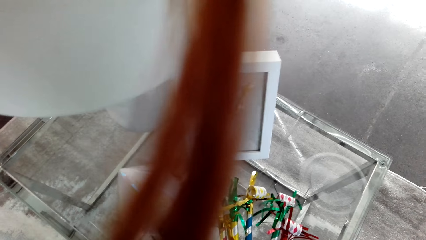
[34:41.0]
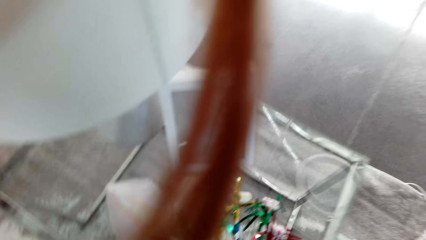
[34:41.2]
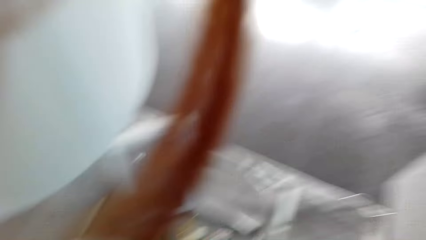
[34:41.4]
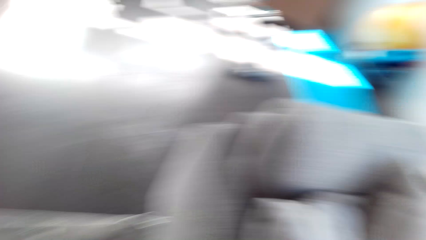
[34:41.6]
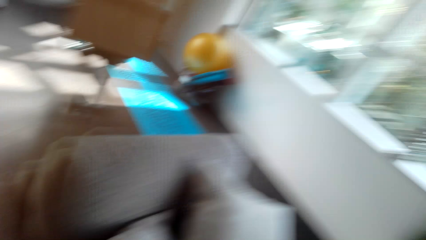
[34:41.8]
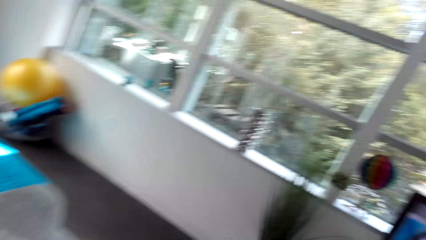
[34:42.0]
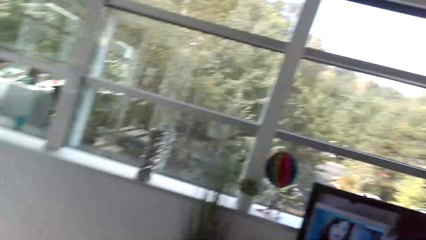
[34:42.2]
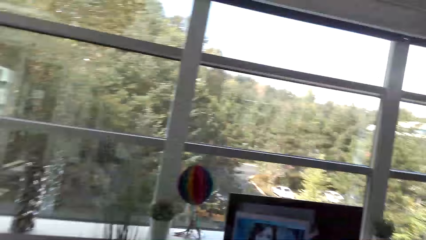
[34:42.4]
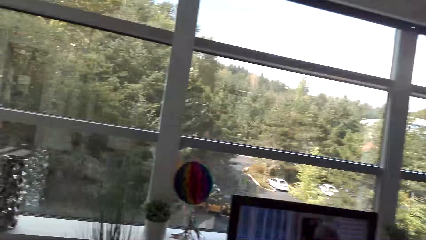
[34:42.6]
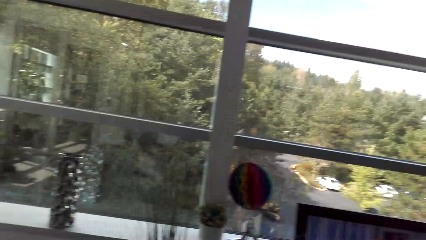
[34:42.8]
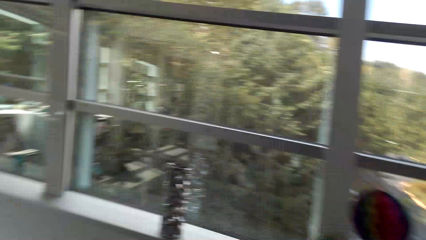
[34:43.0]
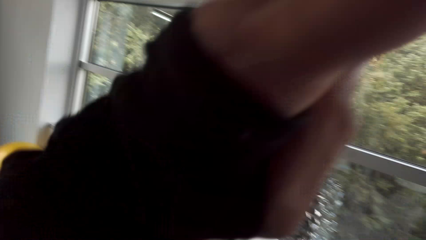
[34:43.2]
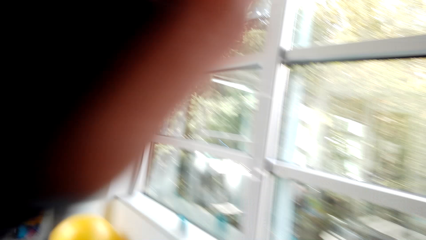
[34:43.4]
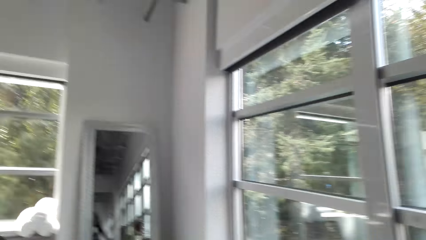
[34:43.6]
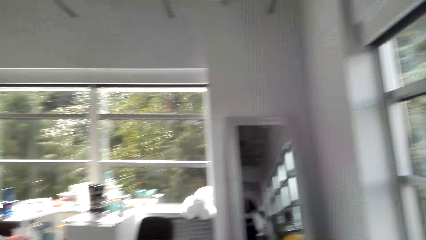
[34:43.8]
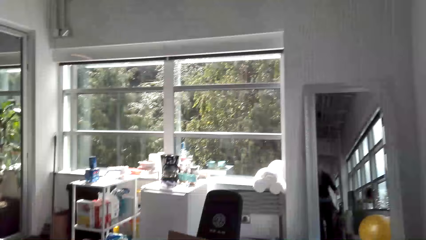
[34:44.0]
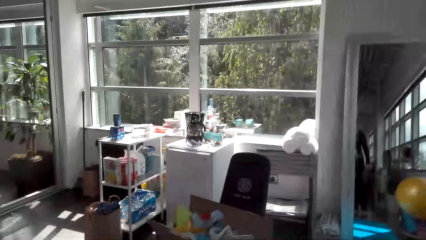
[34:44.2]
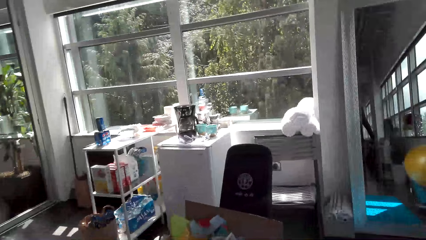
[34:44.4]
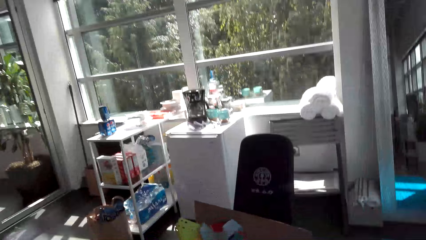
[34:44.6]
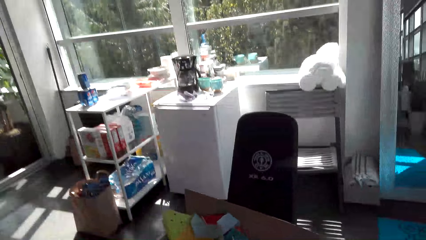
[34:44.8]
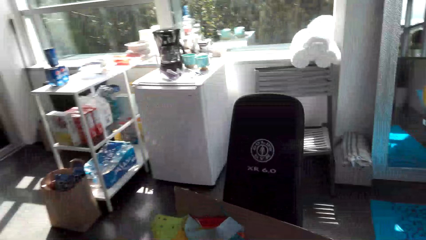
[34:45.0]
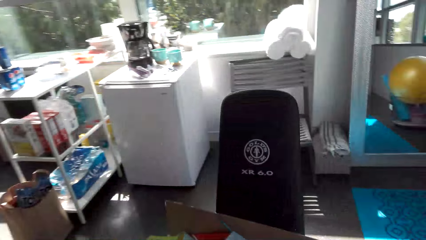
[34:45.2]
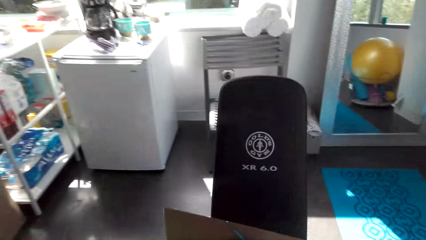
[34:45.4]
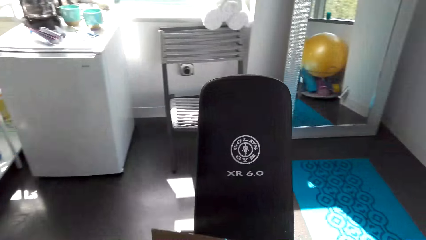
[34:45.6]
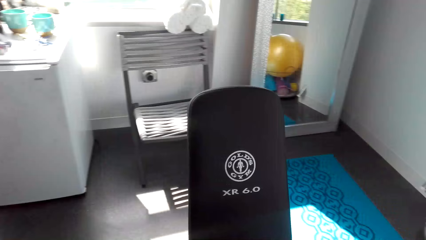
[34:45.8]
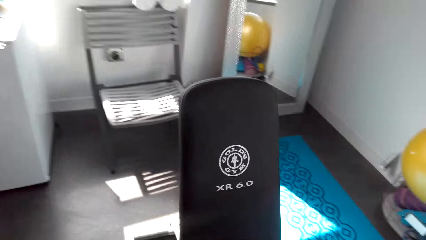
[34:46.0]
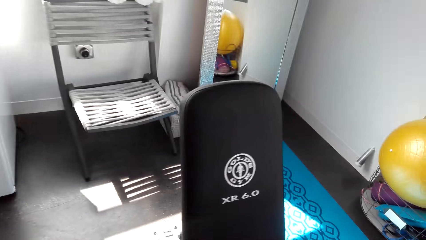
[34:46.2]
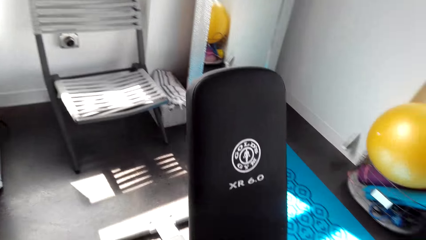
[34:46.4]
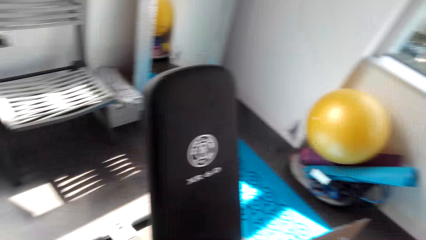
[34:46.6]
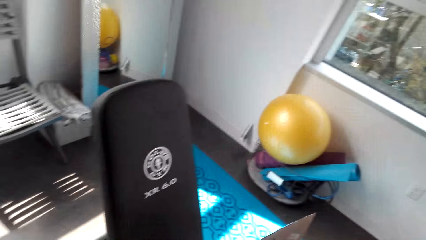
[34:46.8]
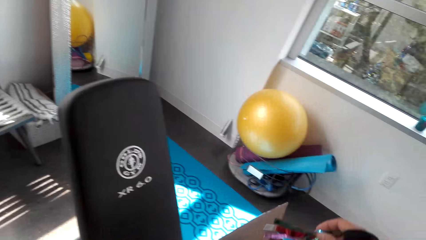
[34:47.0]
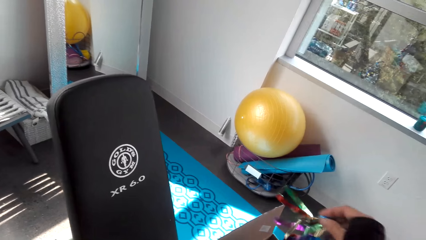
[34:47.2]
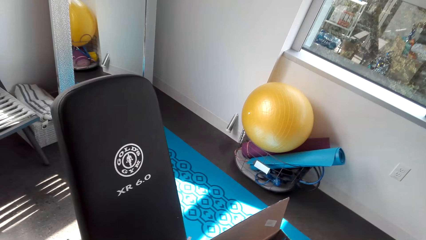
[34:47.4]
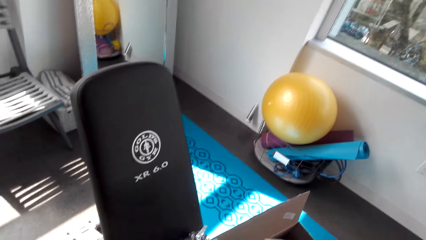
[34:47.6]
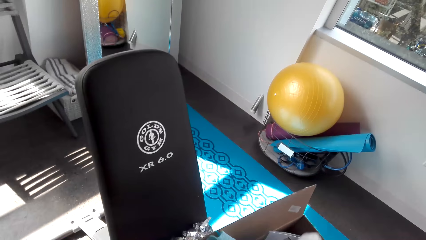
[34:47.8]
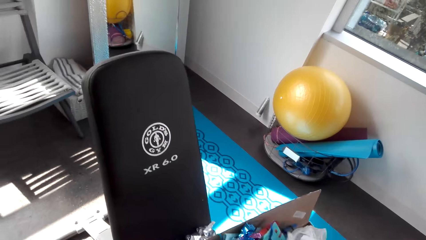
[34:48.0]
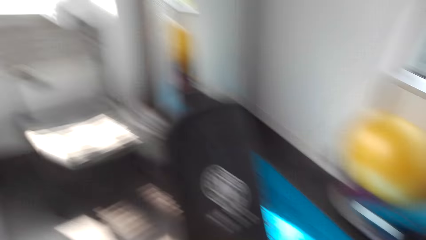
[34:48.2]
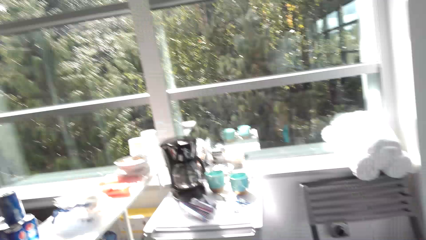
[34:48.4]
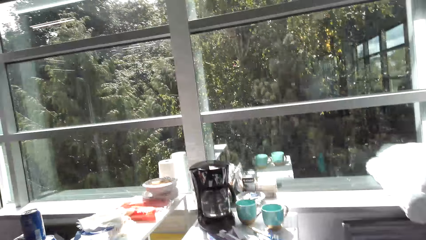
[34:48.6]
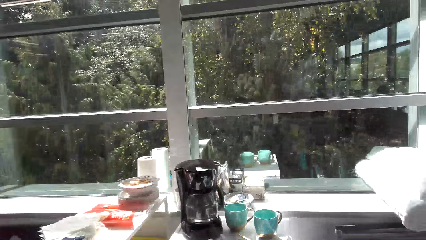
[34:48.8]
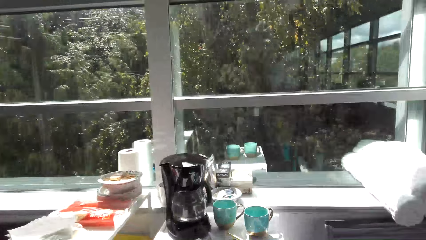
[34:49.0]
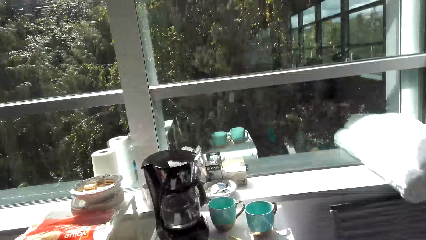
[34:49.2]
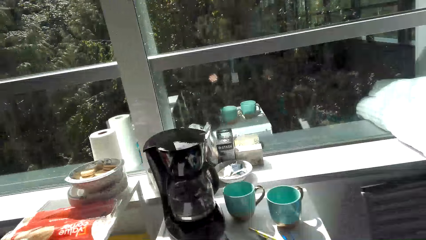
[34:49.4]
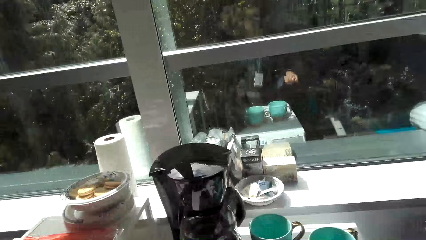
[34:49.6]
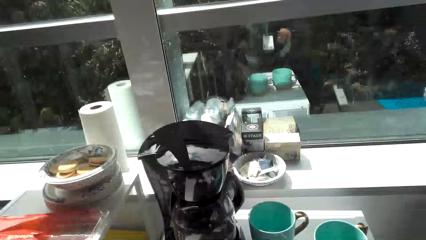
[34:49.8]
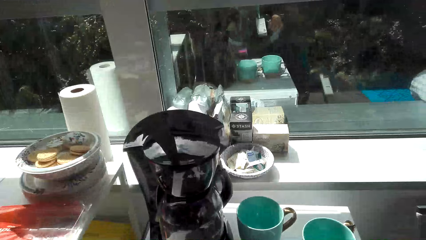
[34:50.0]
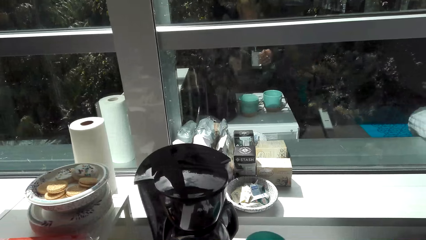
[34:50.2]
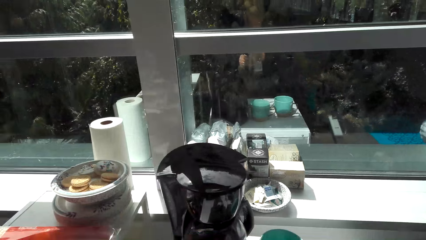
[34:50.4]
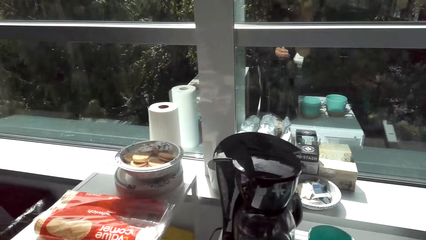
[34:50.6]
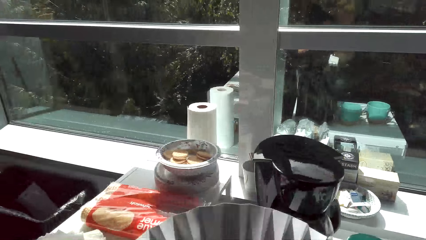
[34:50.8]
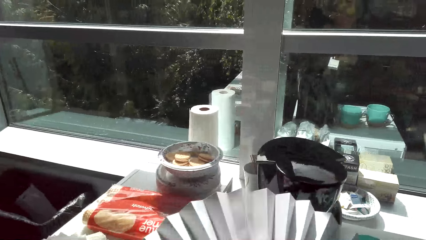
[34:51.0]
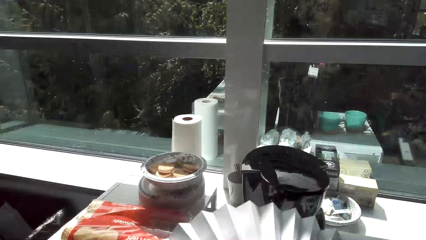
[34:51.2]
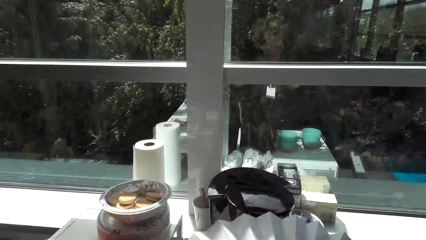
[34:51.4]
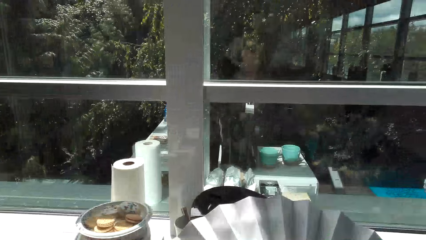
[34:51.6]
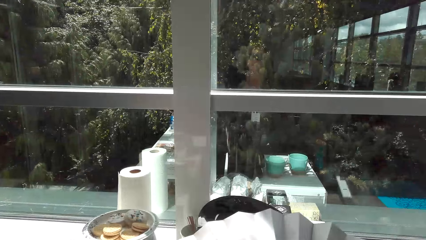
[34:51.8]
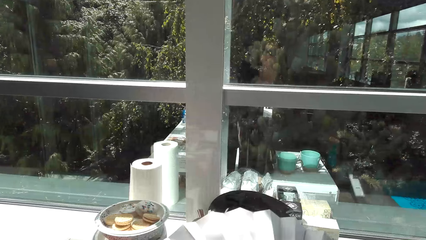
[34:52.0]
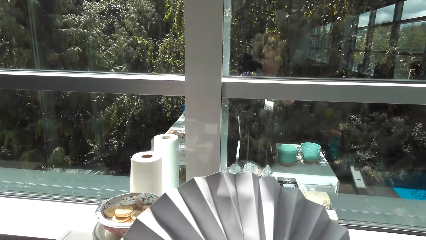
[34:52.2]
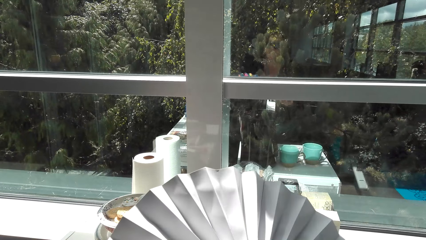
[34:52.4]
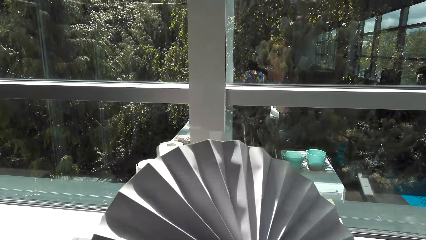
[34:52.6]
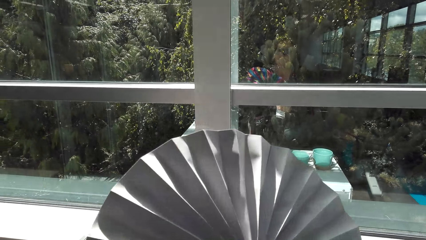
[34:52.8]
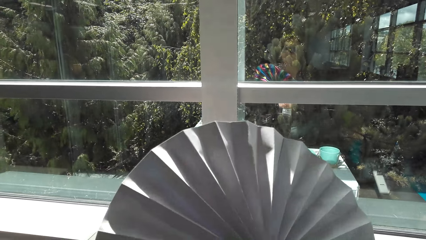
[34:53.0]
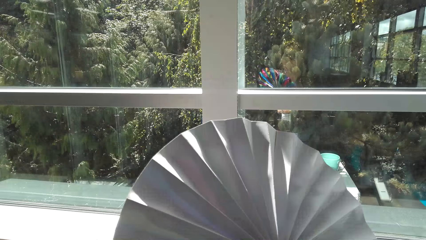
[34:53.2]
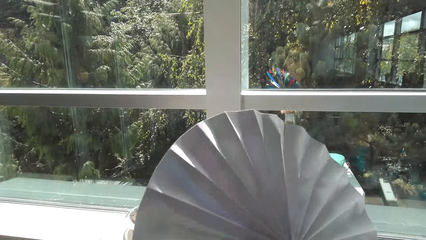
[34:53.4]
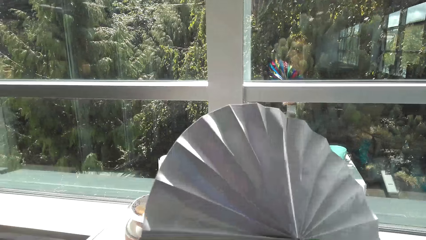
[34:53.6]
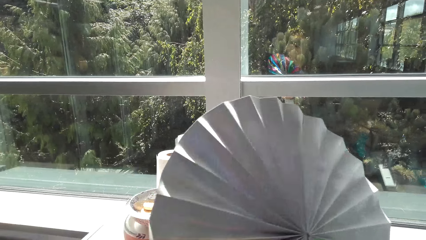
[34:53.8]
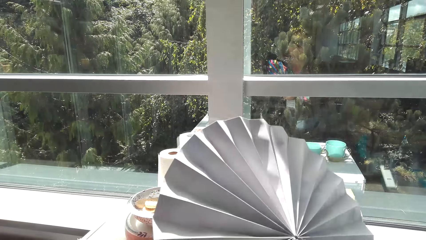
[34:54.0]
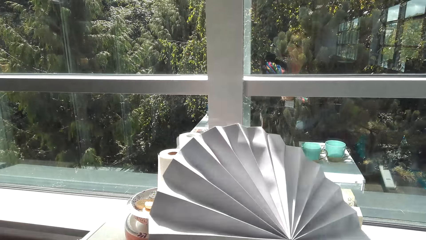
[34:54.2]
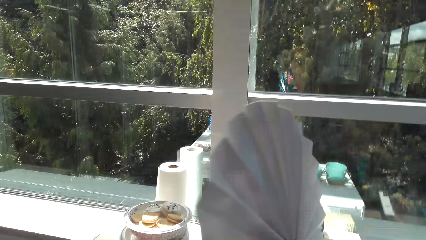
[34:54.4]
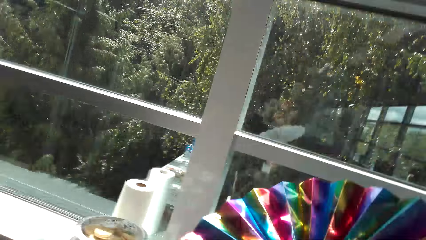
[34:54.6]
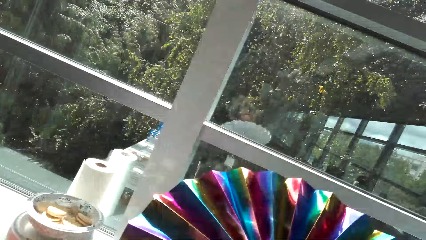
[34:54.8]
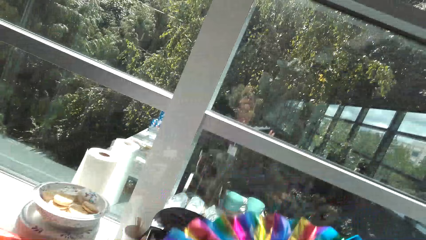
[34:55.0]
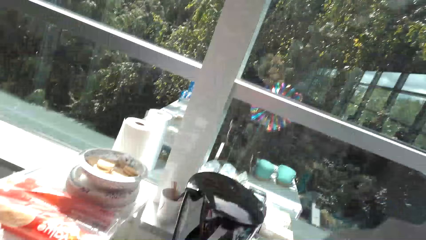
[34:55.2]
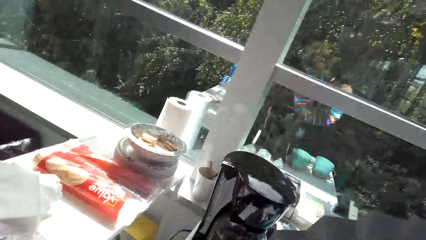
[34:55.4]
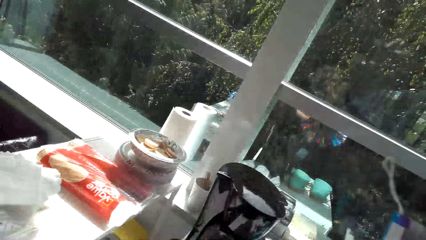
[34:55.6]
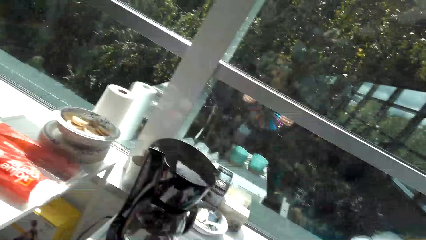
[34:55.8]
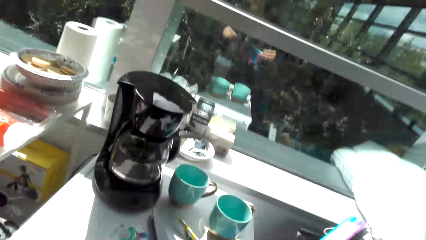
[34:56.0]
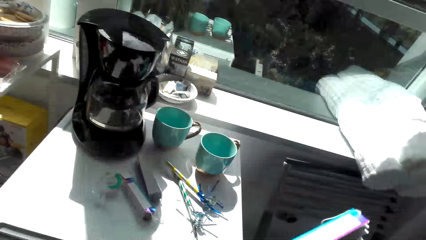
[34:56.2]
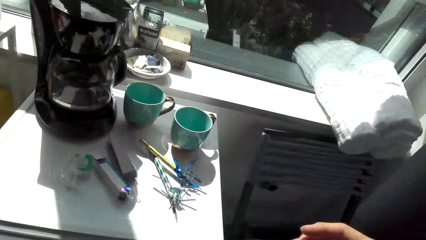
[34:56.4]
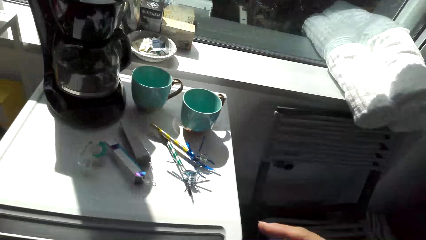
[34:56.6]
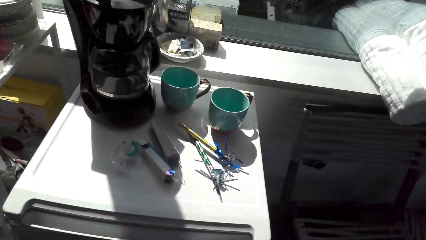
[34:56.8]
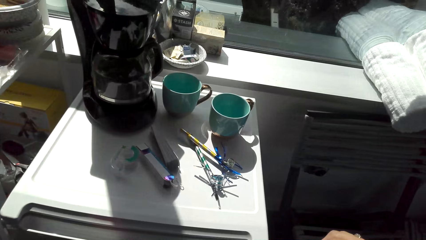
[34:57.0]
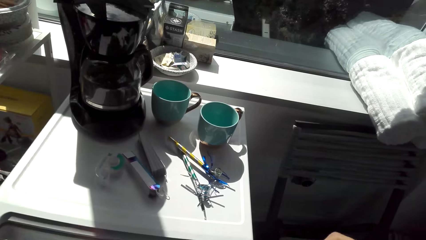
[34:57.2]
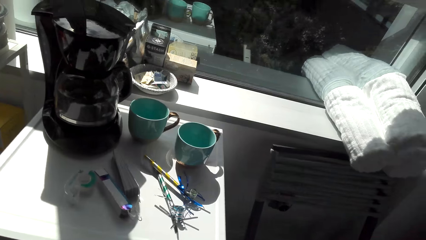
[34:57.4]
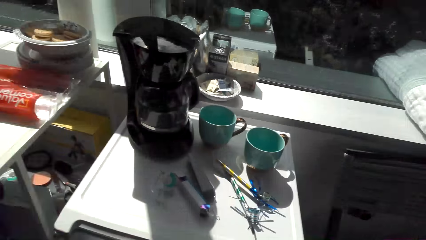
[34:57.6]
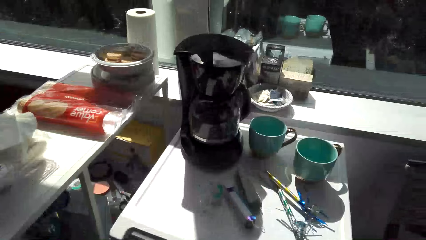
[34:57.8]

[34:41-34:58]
The camera wearer looks around. They walk around. They look around. They walk around. They look around.
